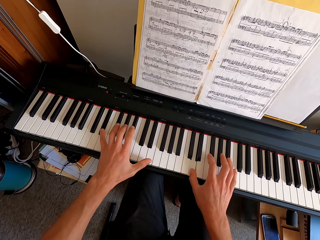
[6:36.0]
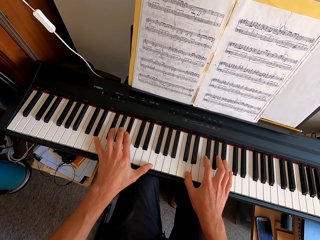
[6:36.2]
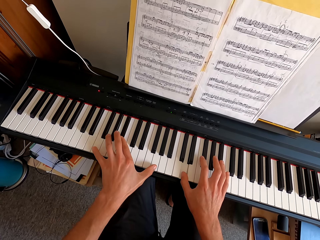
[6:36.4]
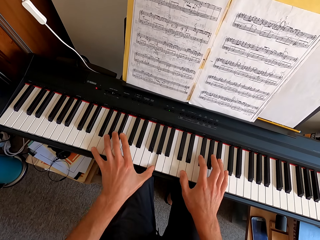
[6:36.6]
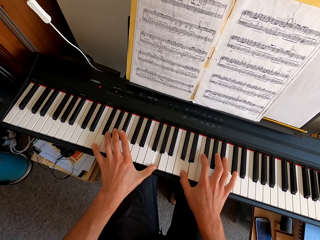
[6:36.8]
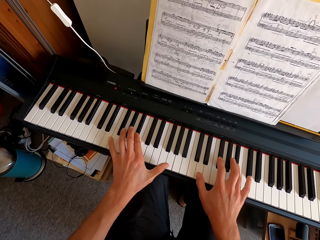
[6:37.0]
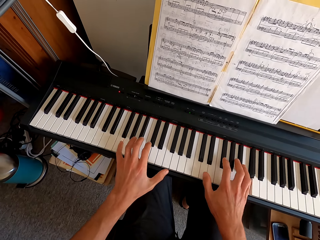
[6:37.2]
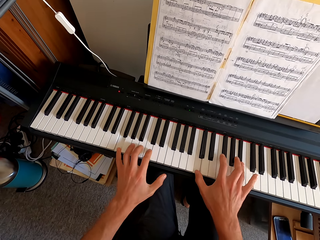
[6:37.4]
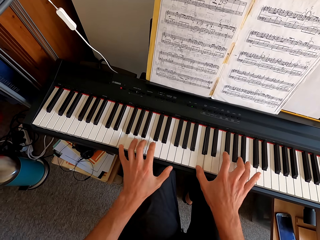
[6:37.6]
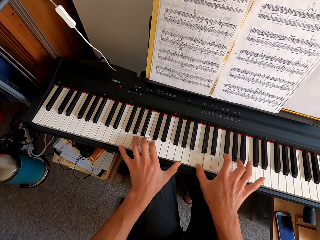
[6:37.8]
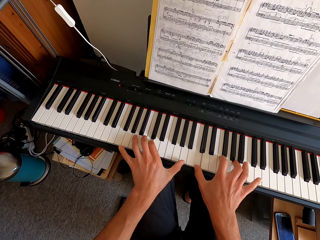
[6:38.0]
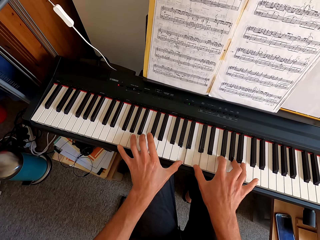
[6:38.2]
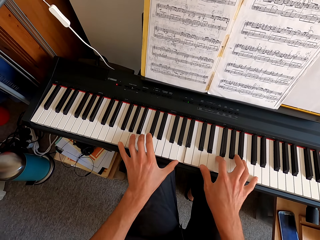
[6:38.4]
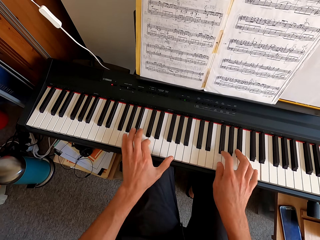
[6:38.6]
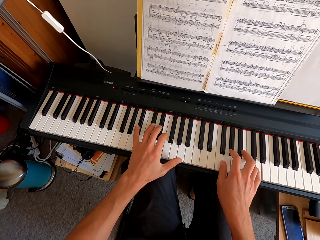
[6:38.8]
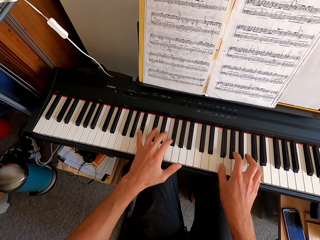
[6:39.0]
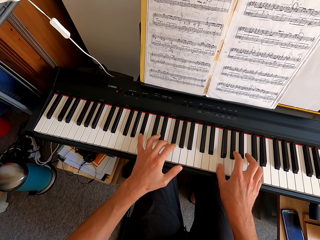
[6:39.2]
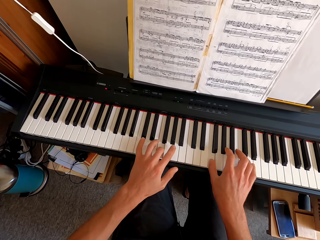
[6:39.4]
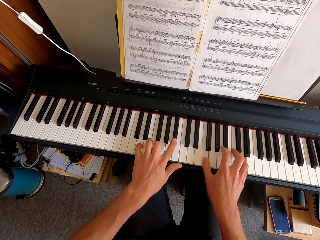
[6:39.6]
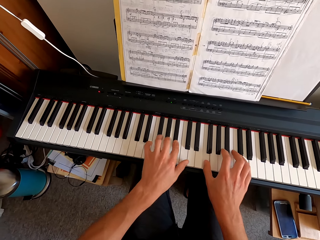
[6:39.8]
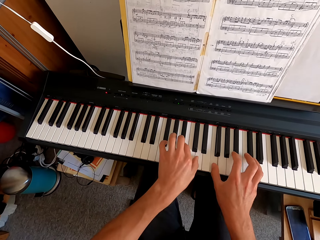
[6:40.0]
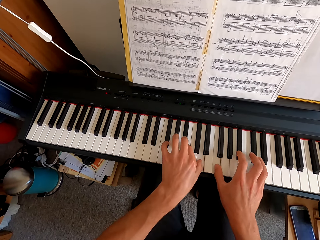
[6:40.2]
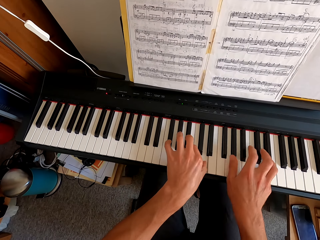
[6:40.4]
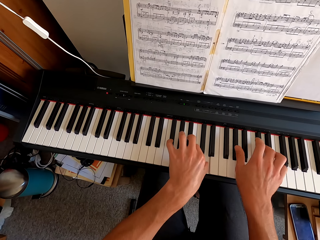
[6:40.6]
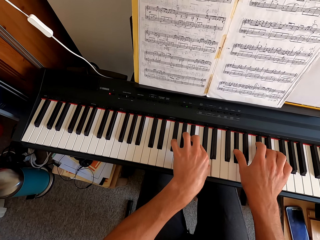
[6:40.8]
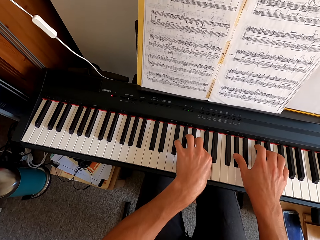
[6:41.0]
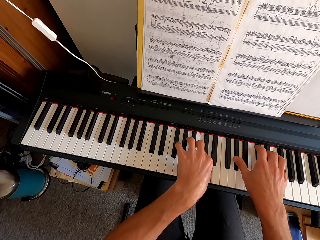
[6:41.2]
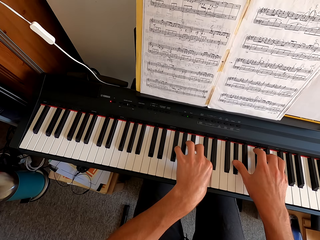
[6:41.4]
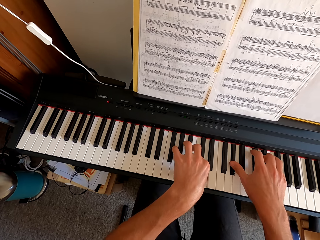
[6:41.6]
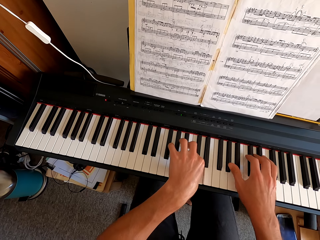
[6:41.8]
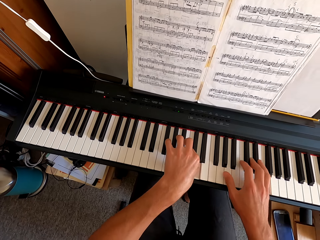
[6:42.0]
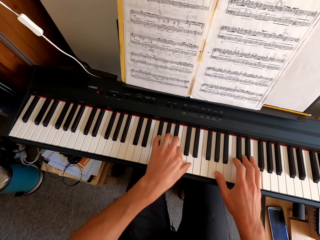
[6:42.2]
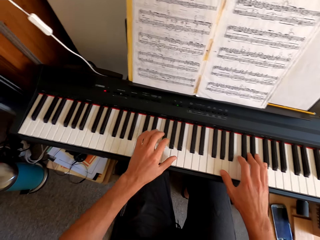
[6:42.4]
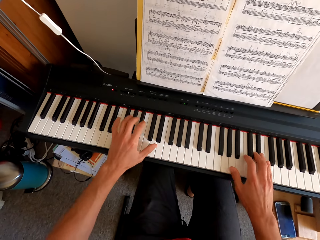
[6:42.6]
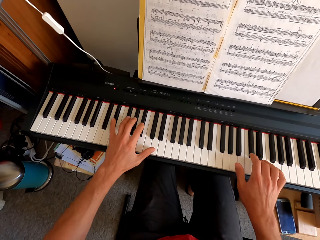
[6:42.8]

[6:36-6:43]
The camera wearer is pressing the piano keys.

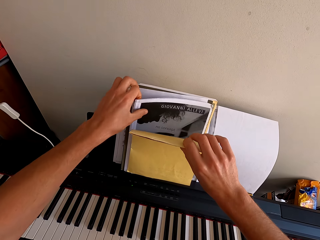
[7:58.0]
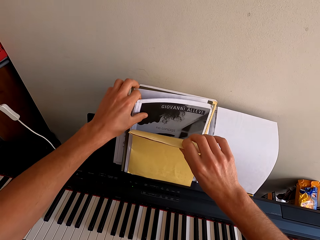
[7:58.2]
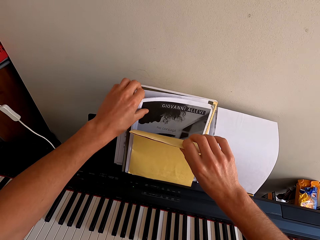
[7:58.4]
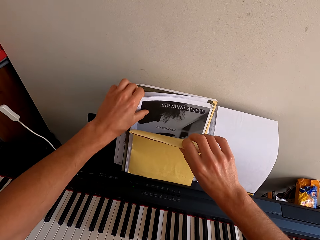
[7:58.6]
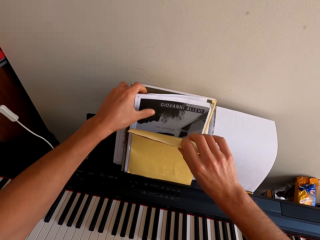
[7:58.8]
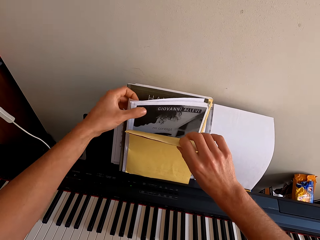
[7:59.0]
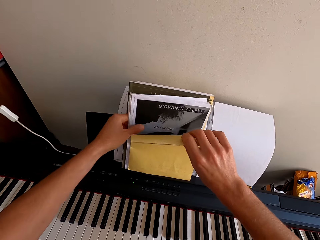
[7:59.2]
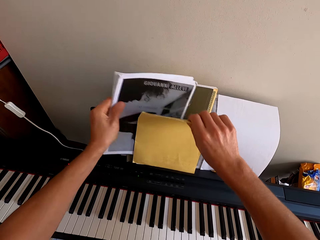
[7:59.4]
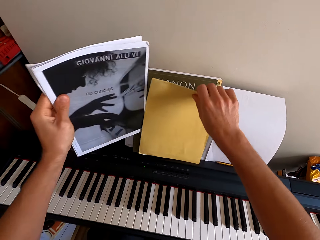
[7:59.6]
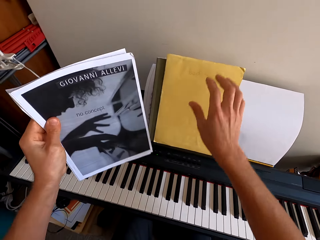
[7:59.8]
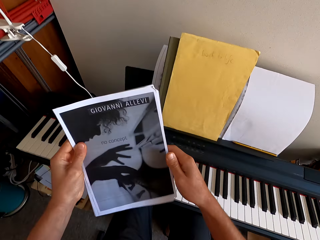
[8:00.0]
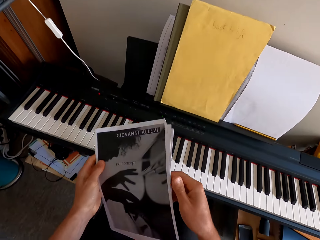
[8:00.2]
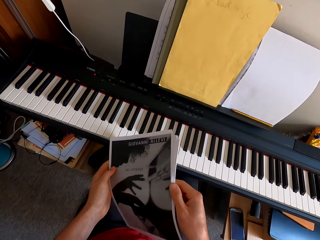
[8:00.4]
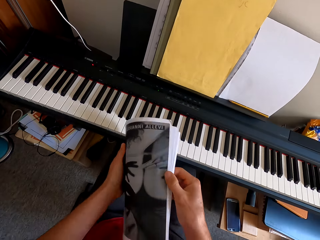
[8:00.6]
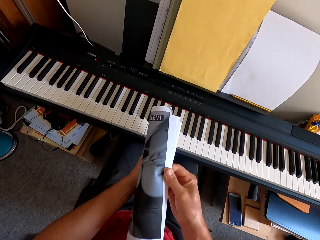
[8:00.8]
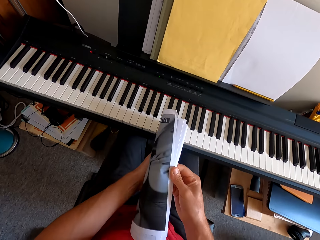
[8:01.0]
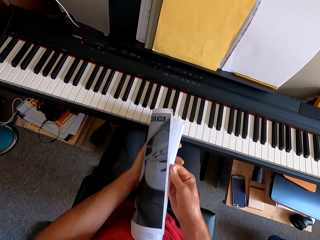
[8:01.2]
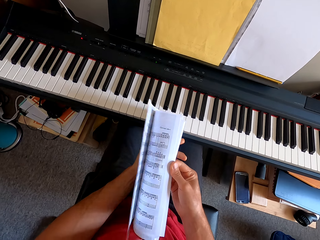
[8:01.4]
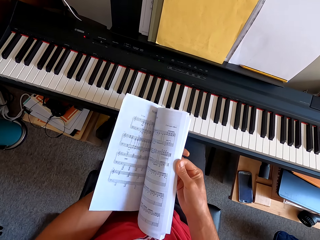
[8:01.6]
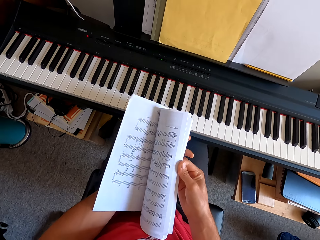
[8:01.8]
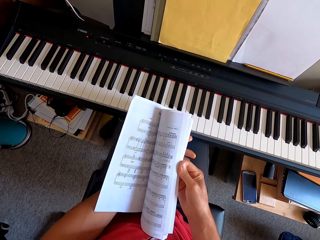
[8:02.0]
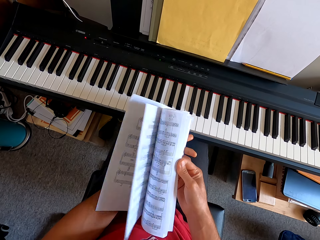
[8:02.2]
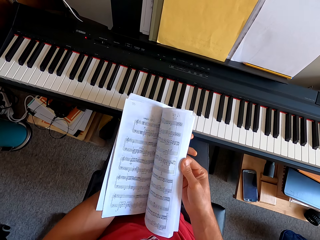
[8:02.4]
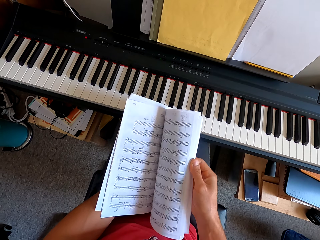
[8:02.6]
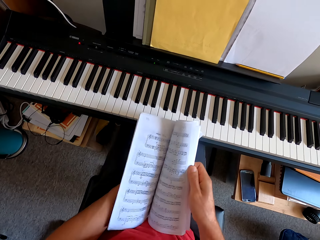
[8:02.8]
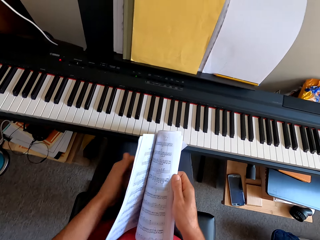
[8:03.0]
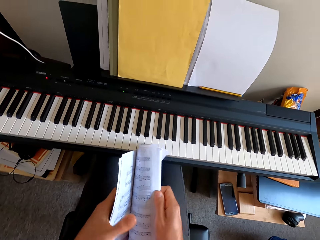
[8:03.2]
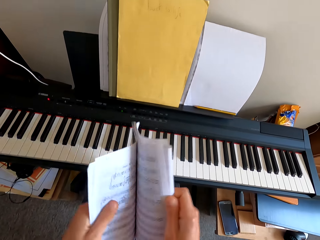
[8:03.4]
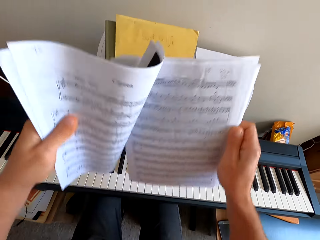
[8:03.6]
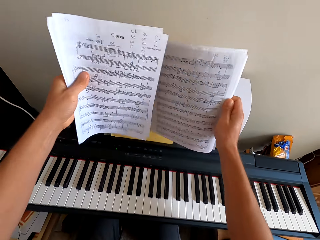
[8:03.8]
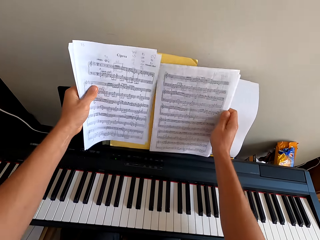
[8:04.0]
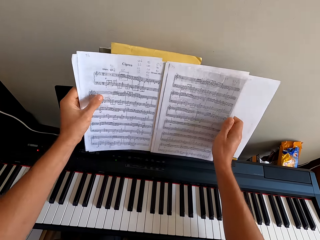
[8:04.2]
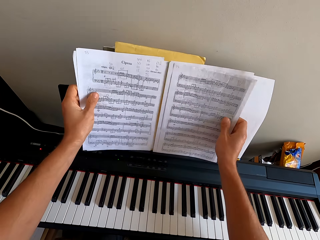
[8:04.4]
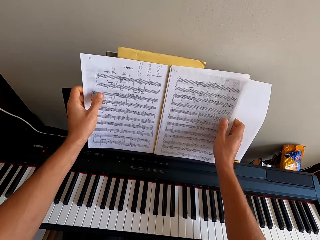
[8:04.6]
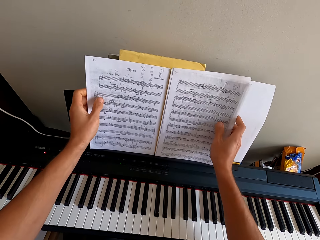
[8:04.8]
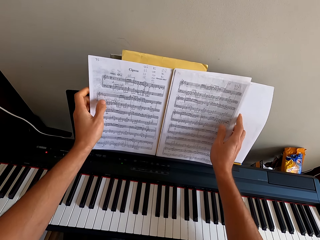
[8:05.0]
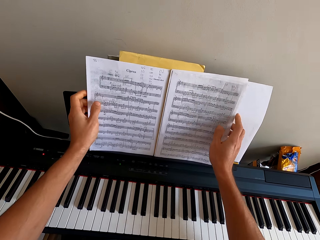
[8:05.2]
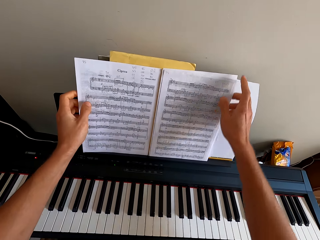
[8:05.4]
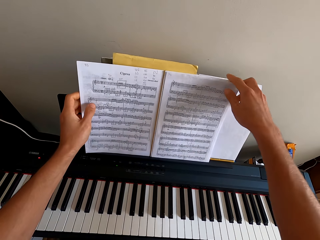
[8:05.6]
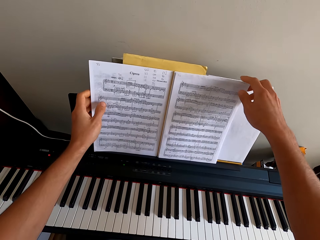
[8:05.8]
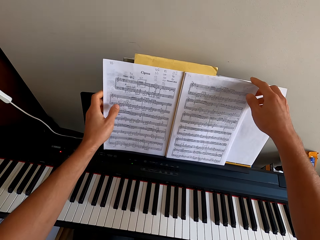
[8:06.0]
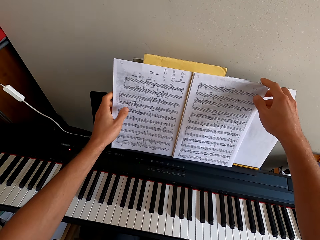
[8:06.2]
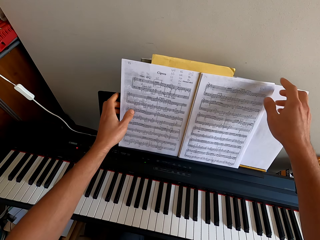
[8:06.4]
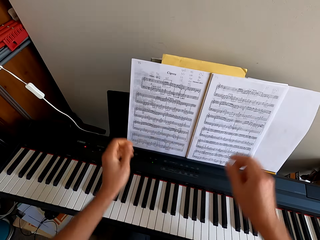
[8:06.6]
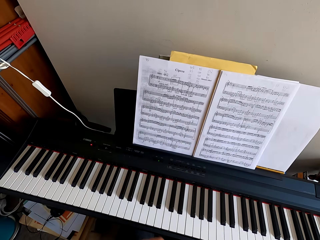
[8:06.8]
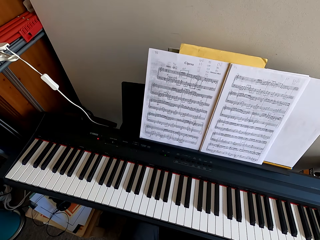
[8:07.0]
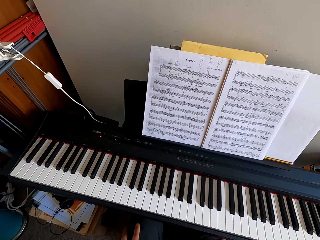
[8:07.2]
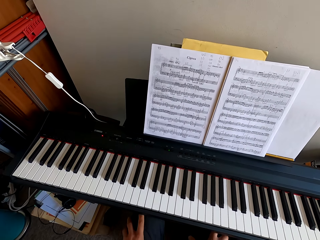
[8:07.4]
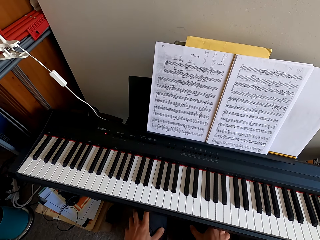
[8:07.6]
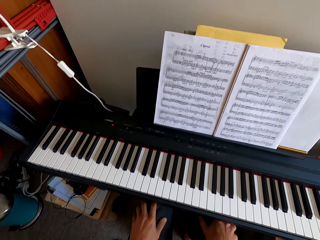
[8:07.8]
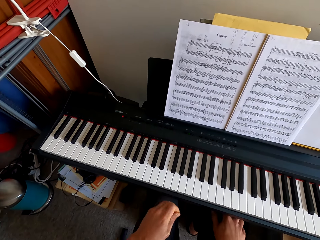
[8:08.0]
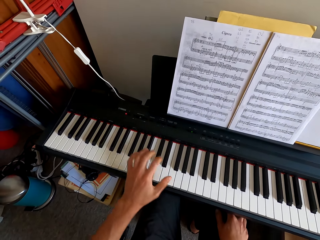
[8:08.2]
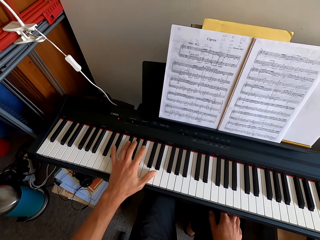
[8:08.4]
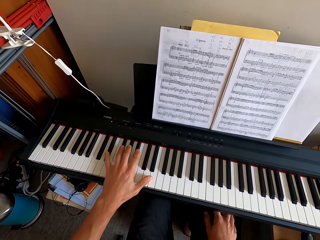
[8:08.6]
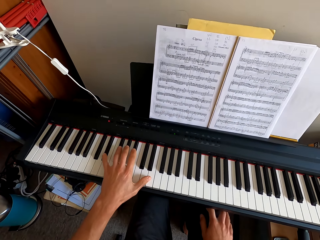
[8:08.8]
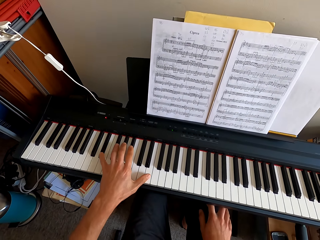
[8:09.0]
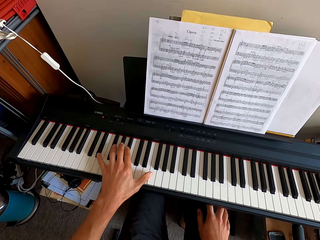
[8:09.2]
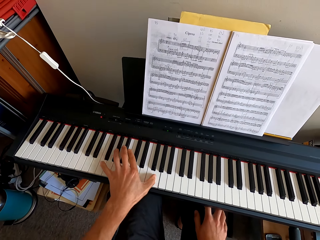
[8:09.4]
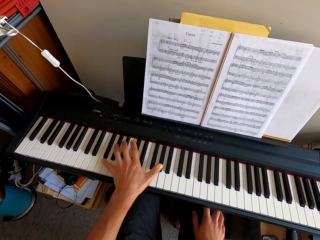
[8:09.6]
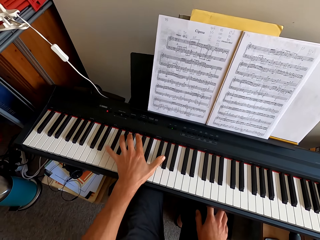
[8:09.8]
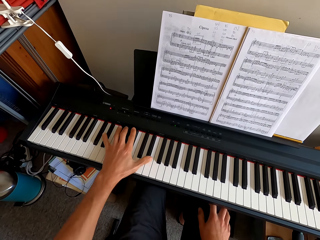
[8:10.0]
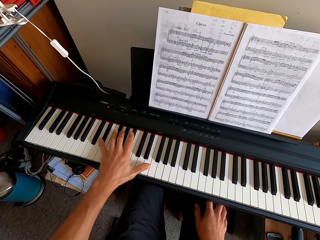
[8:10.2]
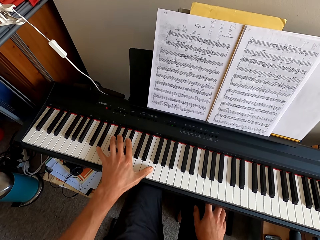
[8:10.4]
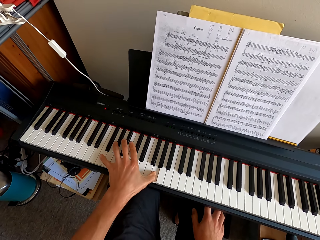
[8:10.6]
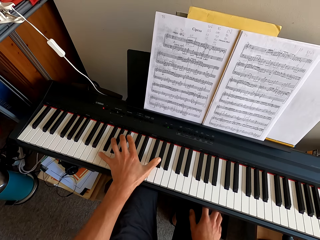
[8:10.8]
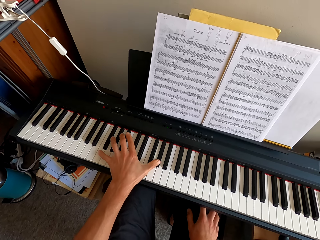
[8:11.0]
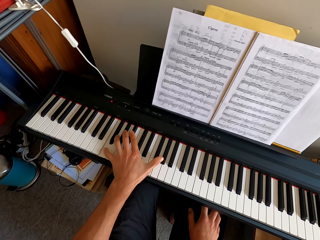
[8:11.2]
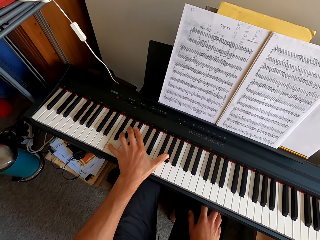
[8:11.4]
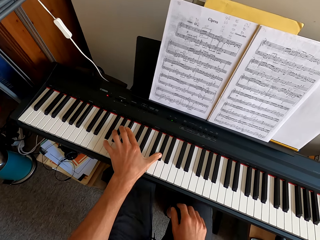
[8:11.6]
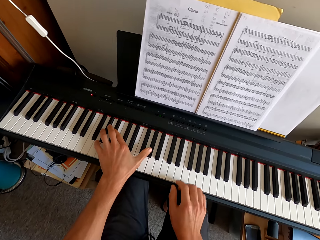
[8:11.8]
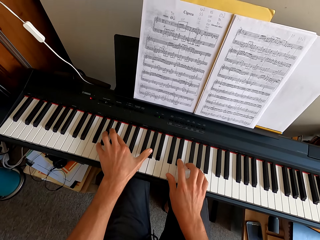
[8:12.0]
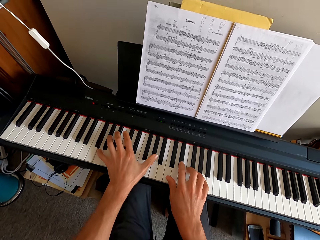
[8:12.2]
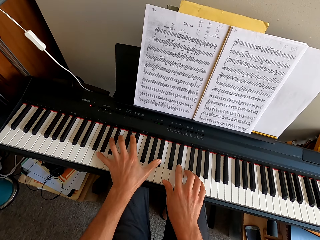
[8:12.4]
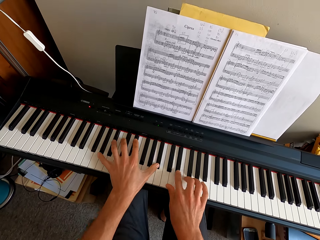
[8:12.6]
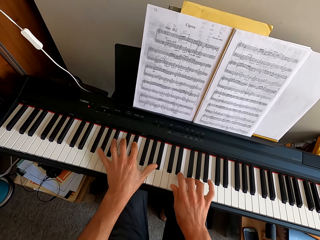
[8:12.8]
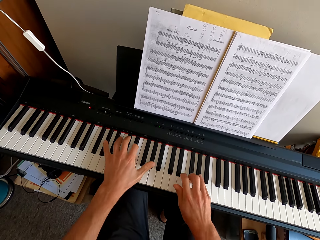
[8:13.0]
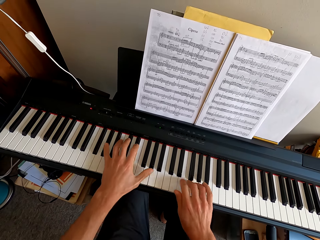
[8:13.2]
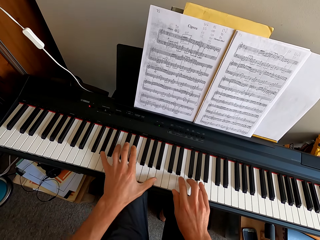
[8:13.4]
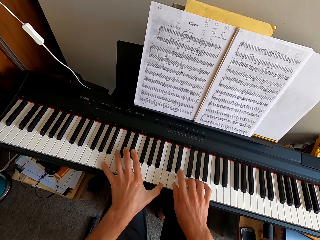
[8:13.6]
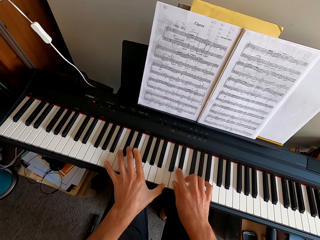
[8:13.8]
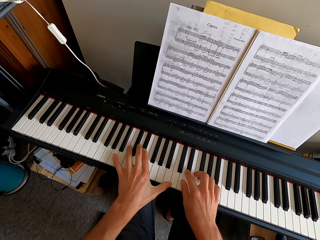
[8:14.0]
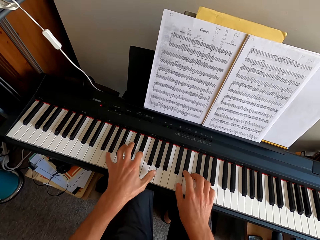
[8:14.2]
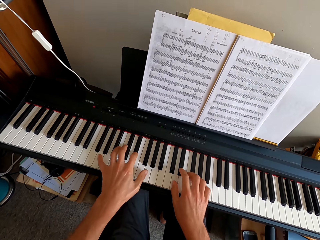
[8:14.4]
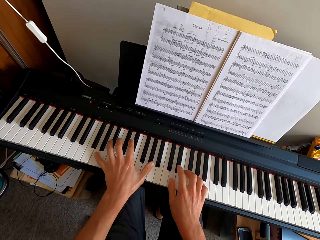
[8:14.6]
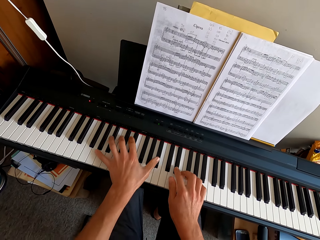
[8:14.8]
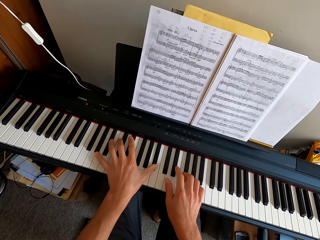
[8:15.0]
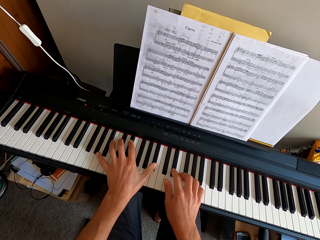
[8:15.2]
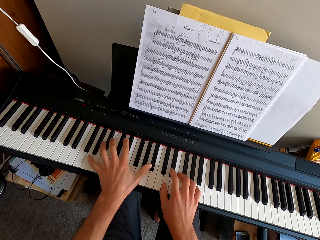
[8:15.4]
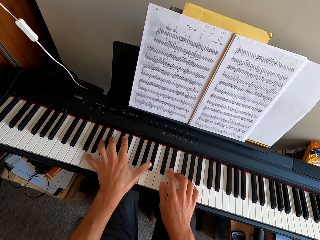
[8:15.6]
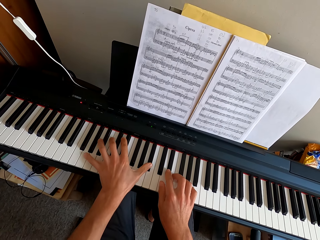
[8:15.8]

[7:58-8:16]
The camera wearer puts the booklet on a book. He flips the papers. He puts the papers on the keyboard. He has opened the key books. He holds his thigh with his hand. He plays the keyboard. He plays the keyboard with both hands.
